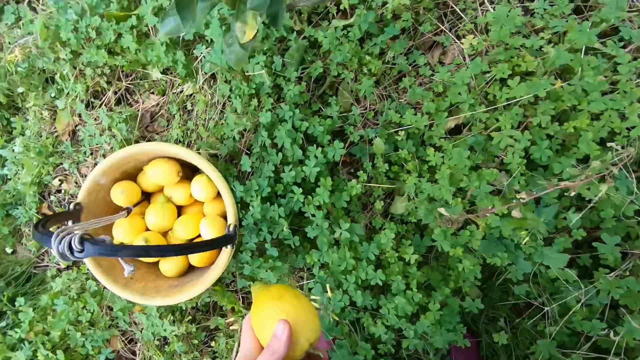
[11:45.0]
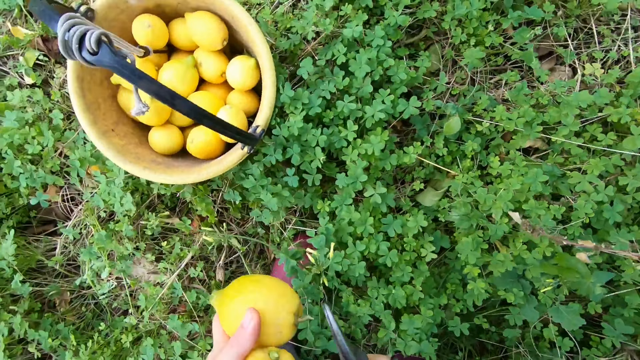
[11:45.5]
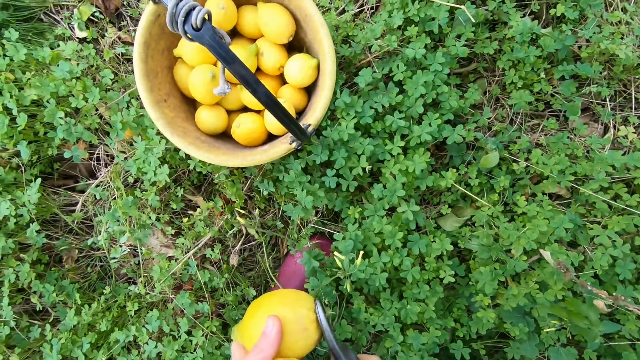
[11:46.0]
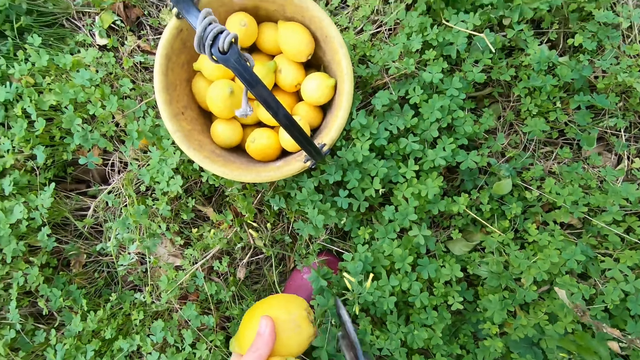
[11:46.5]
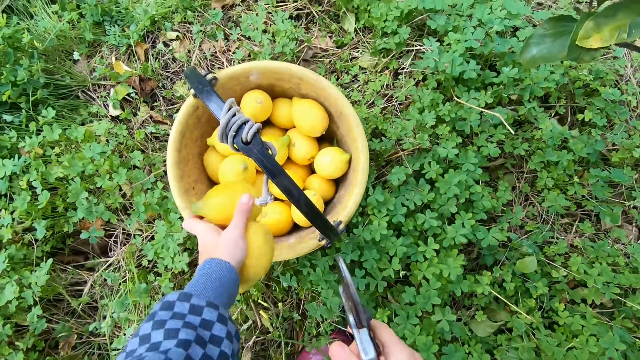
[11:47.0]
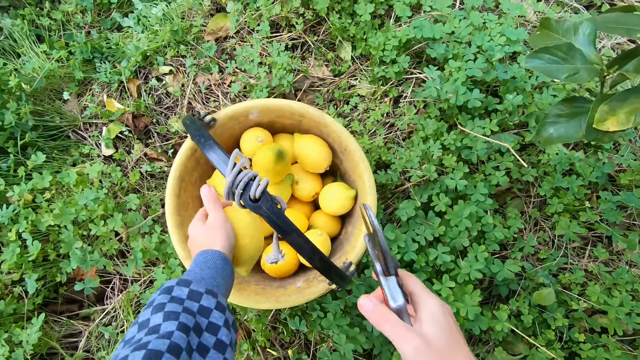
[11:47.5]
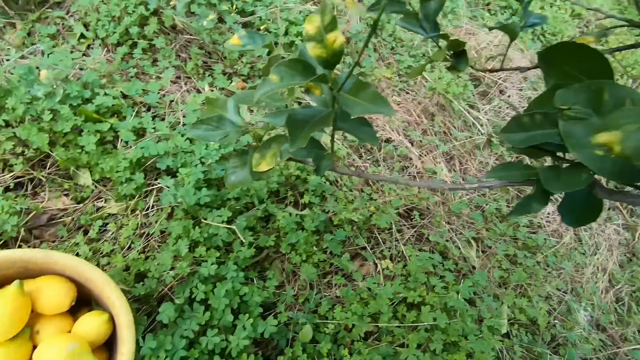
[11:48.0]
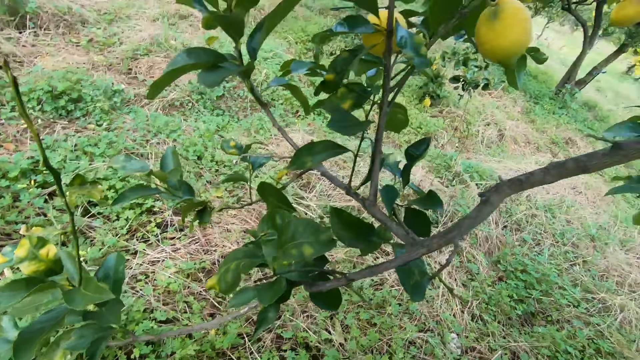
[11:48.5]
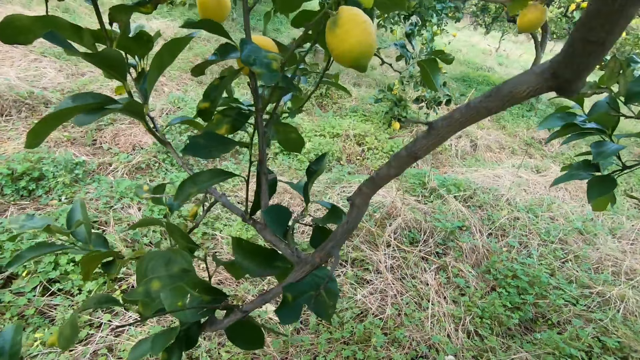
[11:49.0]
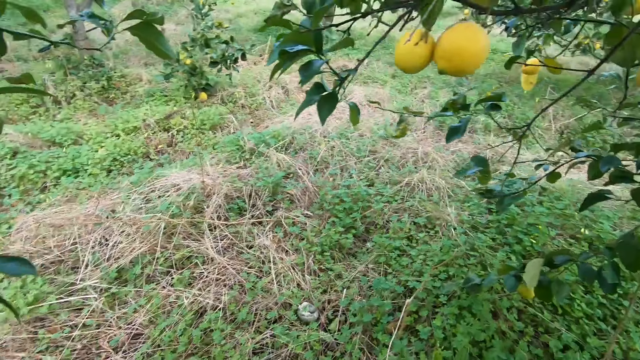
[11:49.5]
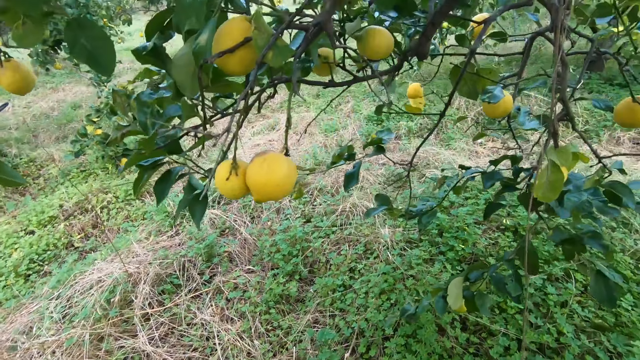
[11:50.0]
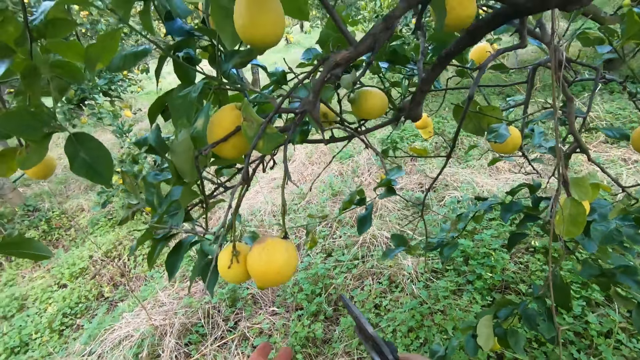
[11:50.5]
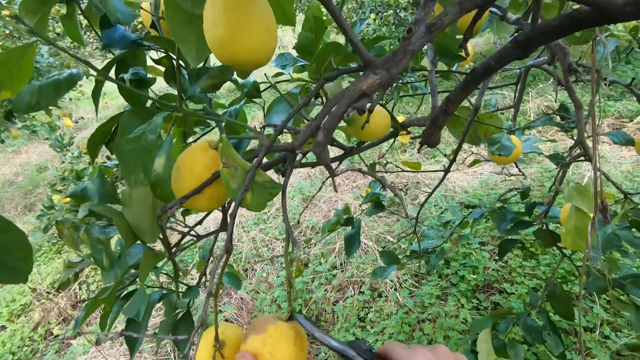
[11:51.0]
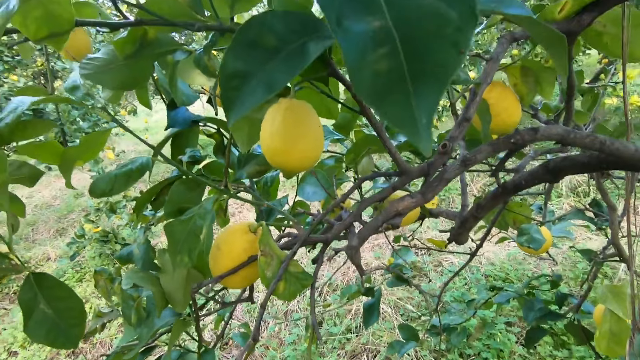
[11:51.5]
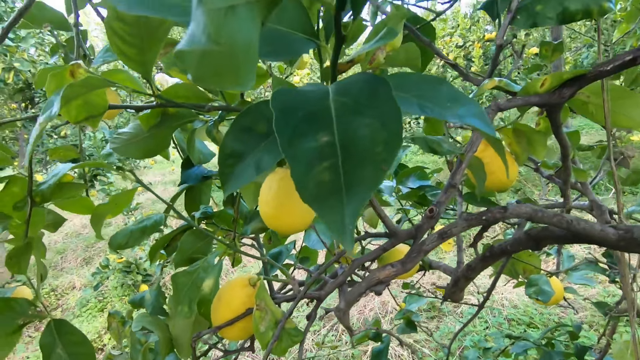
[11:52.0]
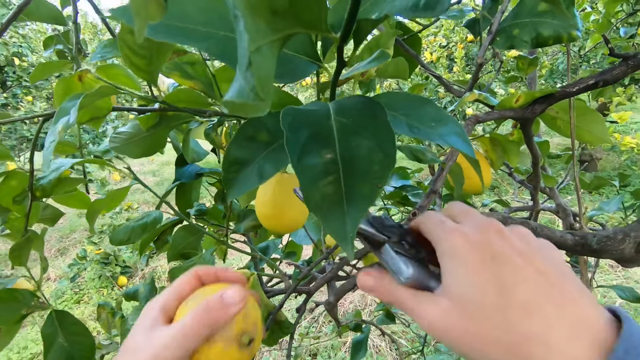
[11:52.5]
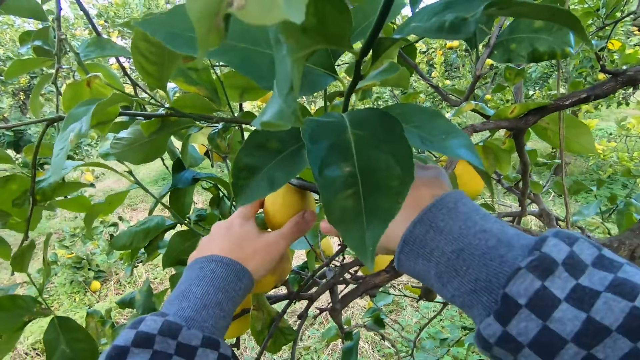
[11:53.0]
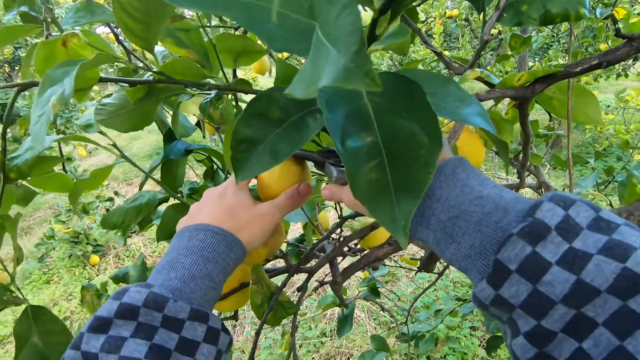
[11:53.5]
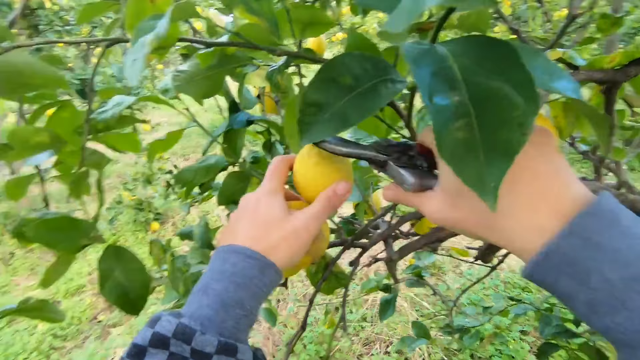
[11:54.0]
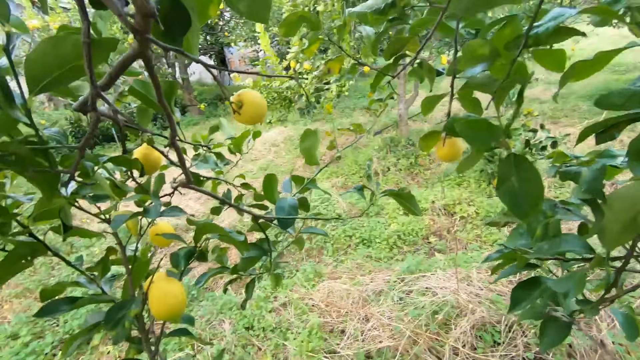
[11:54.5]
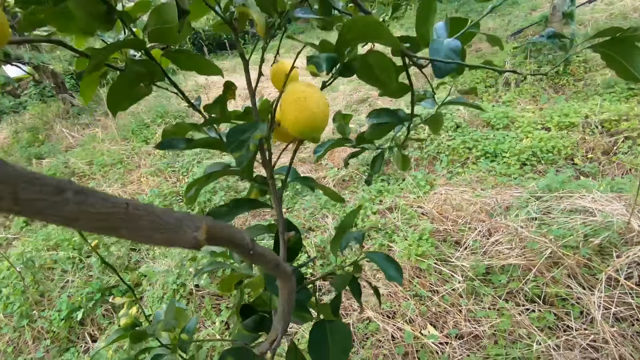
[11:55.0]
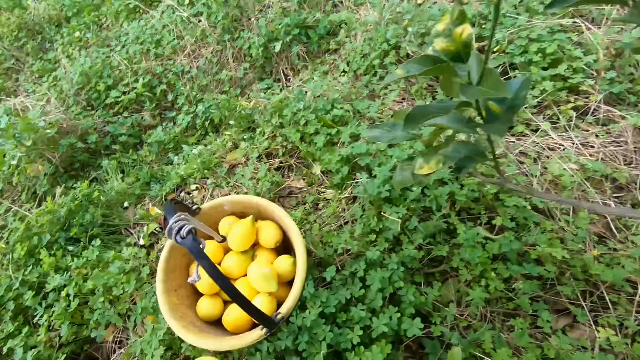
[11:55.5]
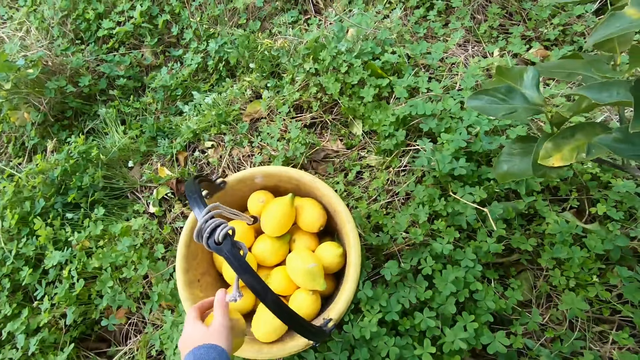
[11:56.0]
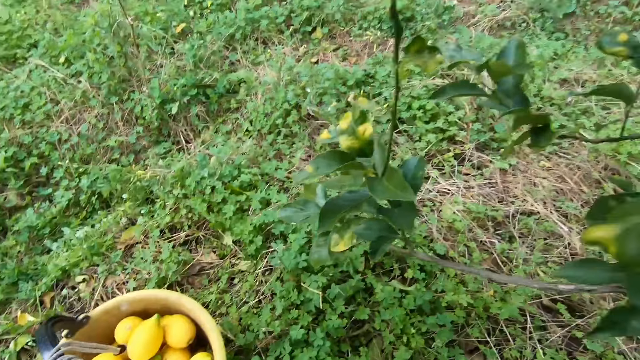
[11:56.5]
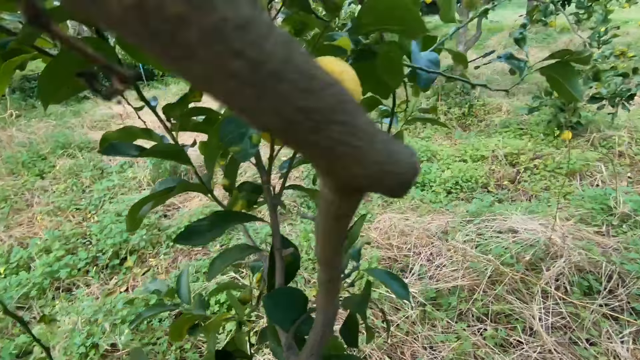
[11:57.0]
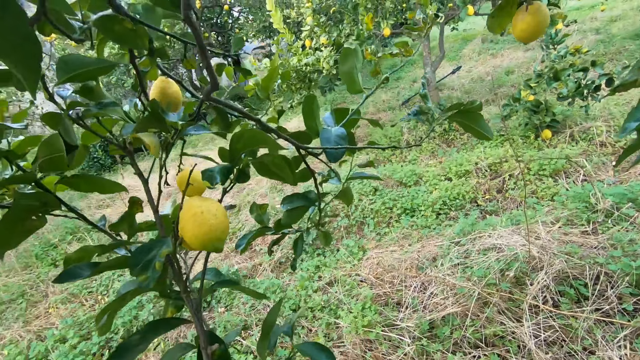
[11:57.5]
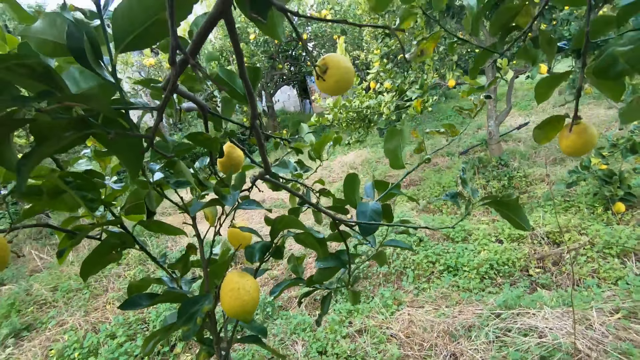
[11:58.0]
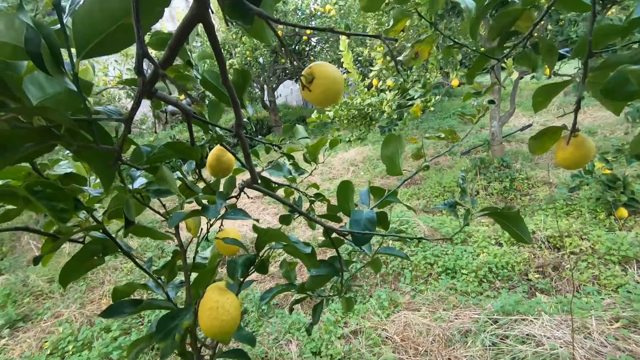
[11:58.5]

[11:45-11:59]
The camera wearer cuts the stem of the lemon with the cutter in his right hand. He drops the lemons in the bucket with his left hand. He holds a lemon on a tree with his left hand. He cuts the lemon with the cutter in his right hand. He holds another lemon on a tree with his left hand. He cuts the lemon with the cutter in his right hand. He drops the lemons in the bucket with his left hand.

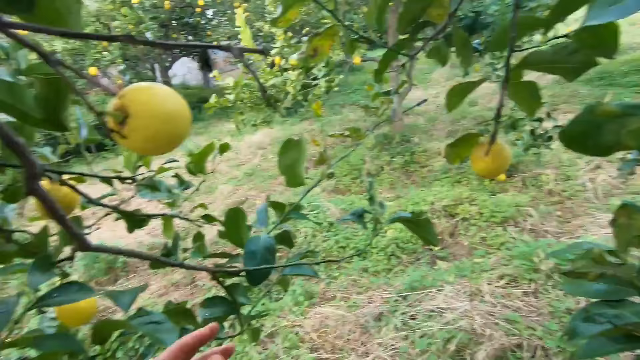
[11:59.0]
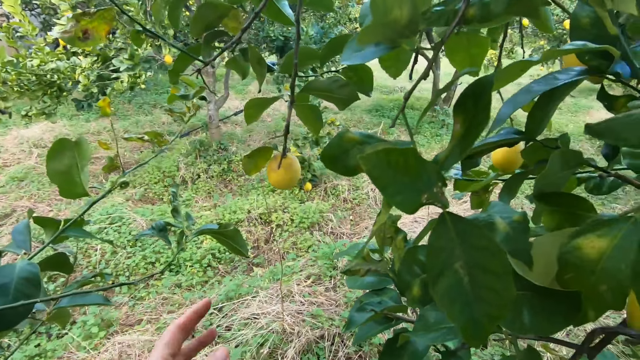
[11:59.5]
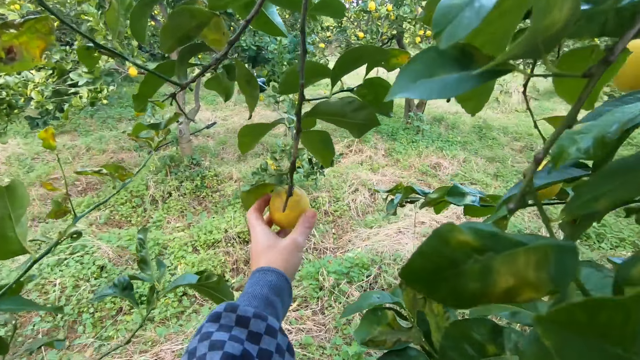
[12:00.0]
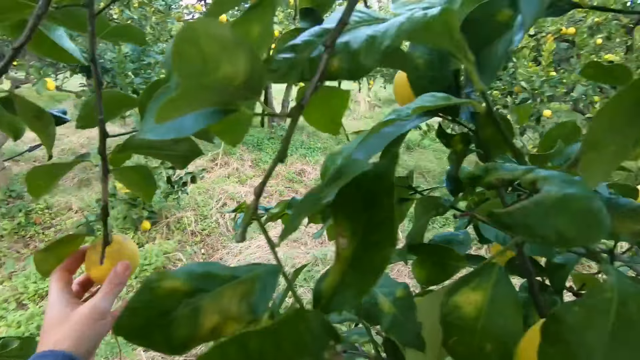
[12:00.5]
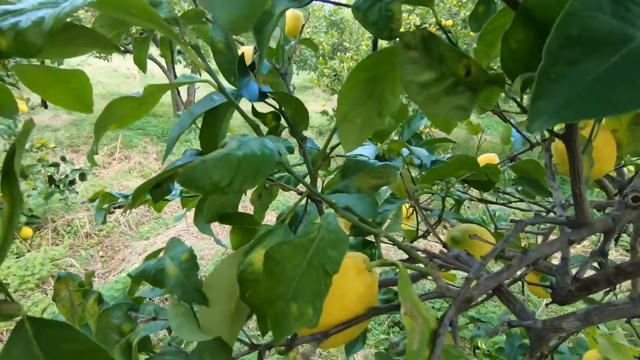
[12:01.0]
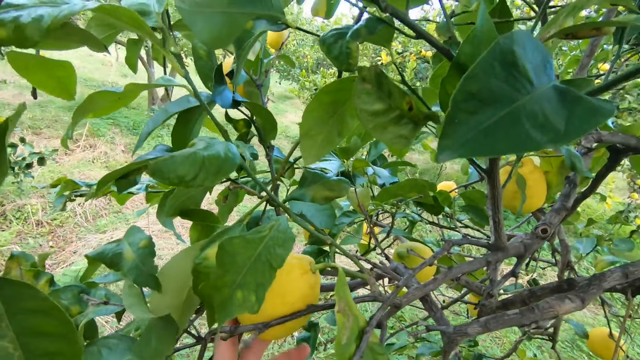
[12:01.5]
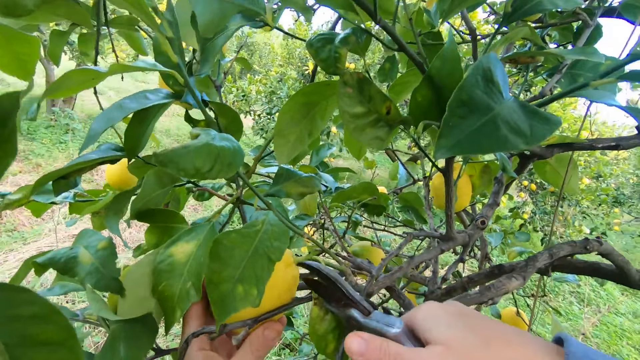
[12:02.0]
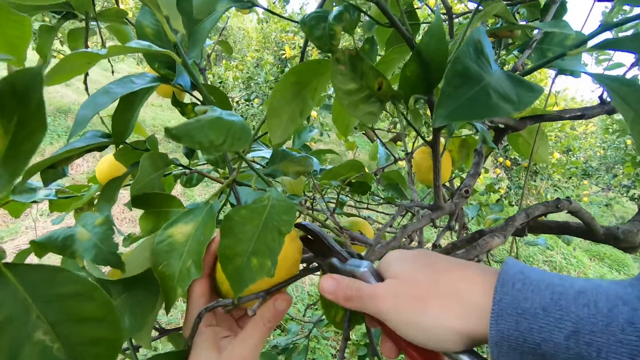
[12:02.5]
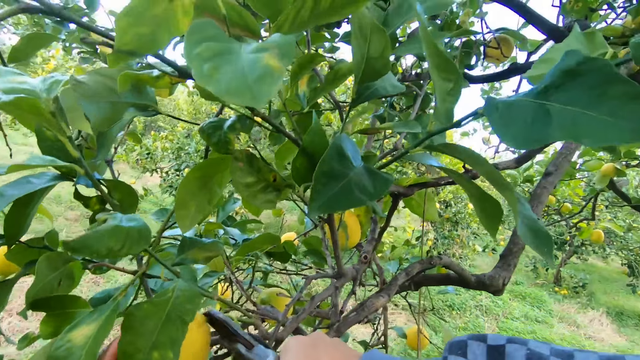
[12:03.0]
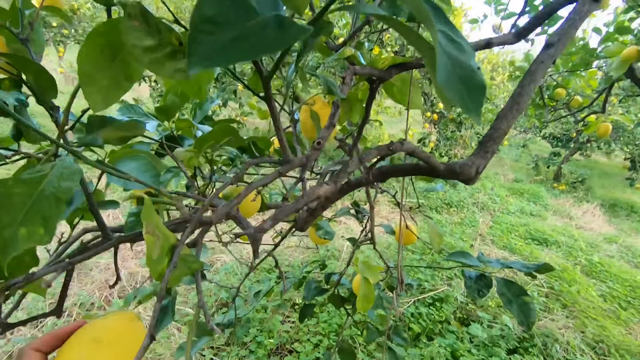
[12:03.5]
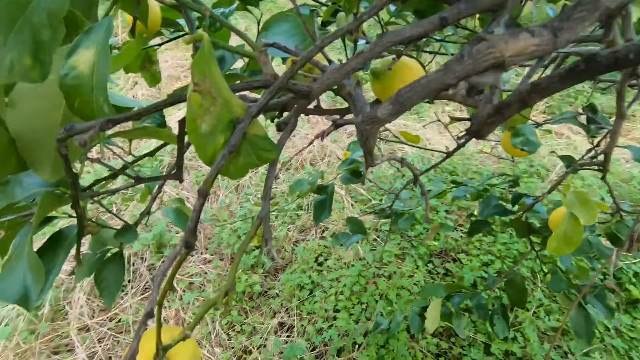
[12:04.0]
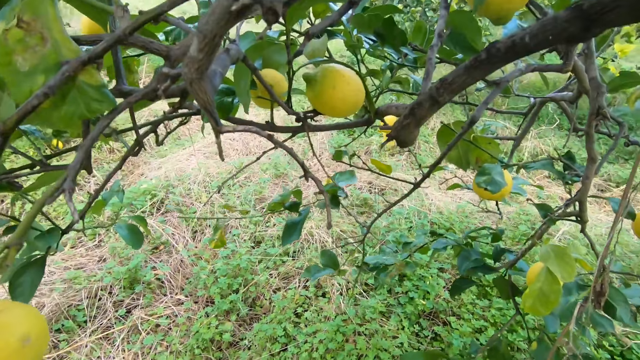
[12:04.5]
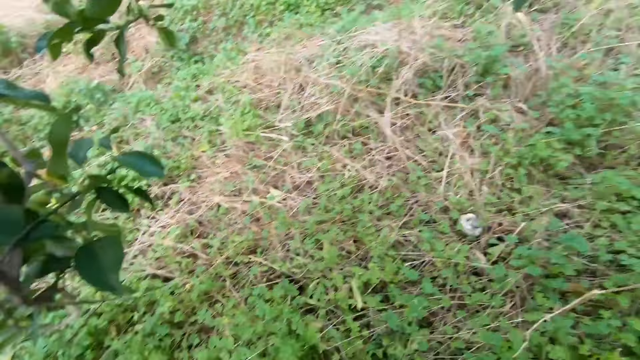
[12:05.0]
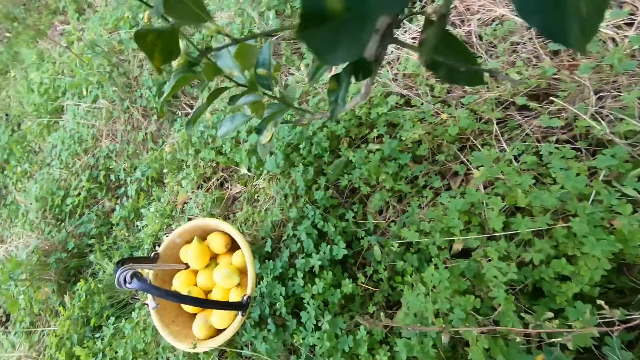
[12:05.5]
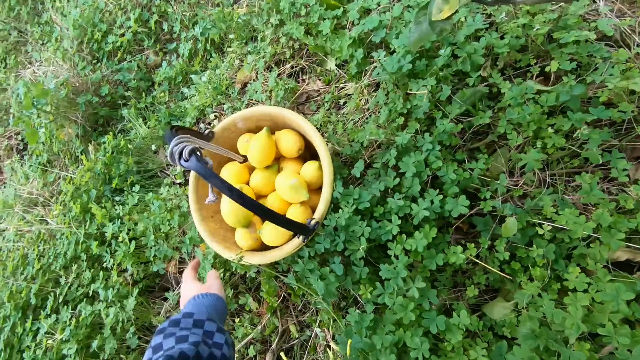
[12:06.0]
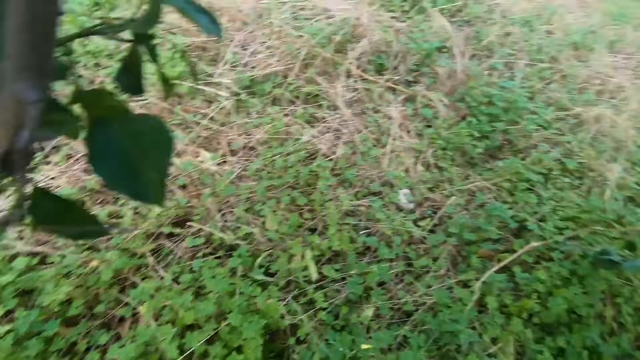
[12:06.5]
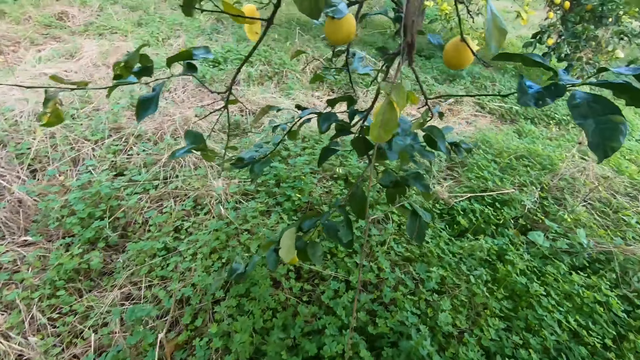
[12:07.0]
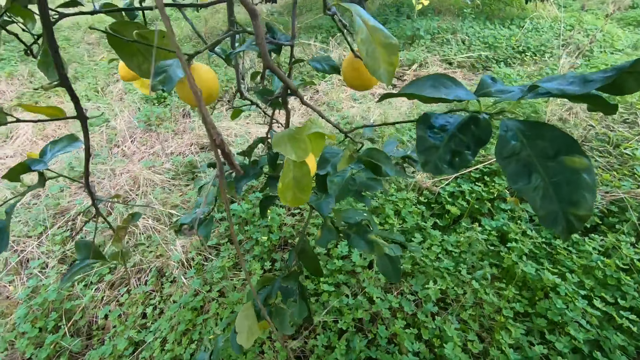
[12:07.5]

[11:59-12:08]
The camera wearer holds a lemon on a tree with his left hand. He does so again. He cuts the lemon with the cutter in his right hand. He drops the lemon in the bucket with his left hand.
